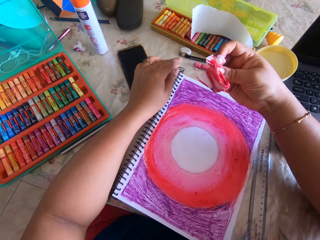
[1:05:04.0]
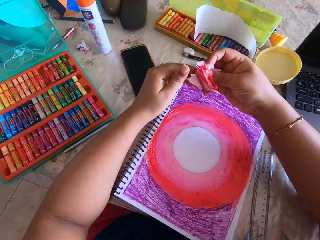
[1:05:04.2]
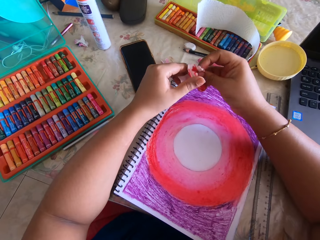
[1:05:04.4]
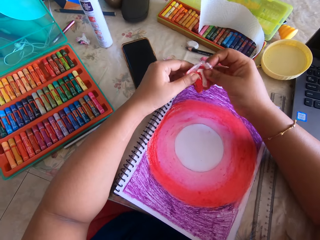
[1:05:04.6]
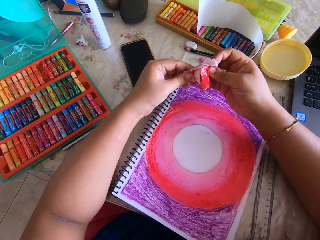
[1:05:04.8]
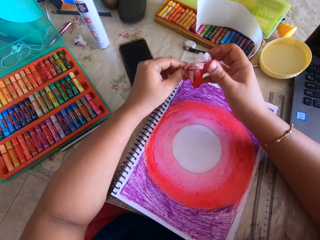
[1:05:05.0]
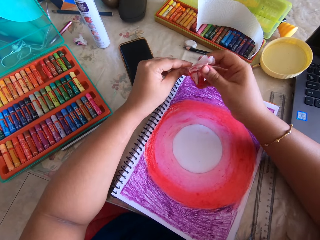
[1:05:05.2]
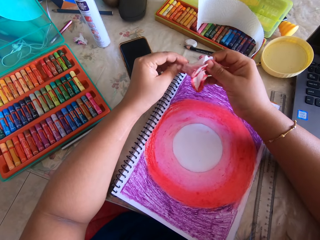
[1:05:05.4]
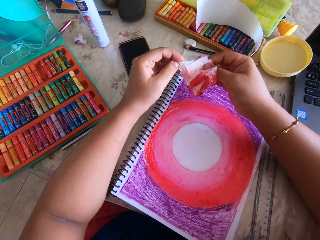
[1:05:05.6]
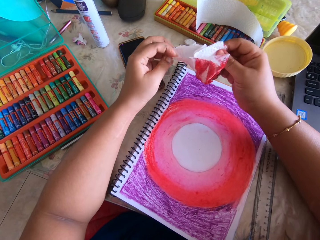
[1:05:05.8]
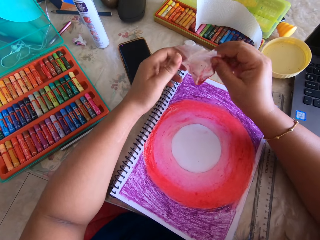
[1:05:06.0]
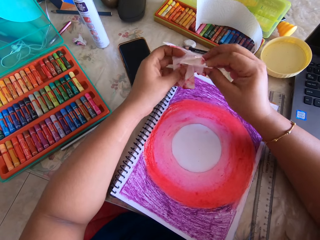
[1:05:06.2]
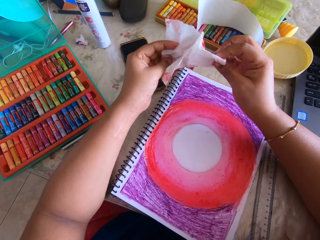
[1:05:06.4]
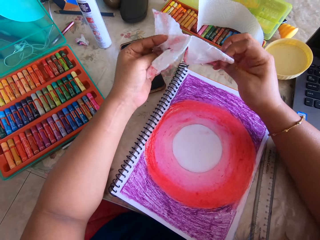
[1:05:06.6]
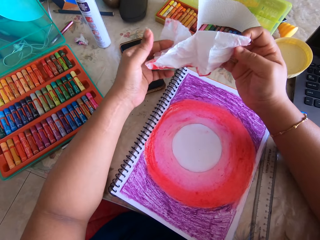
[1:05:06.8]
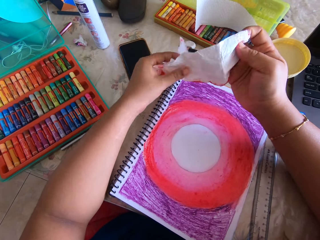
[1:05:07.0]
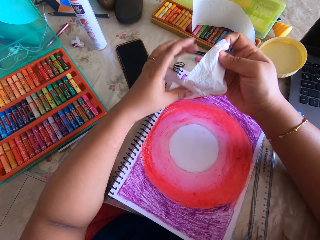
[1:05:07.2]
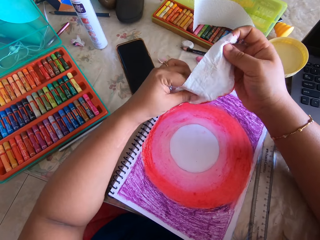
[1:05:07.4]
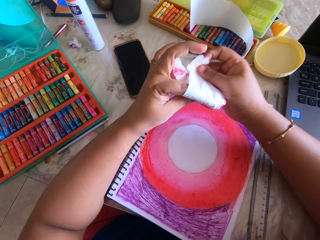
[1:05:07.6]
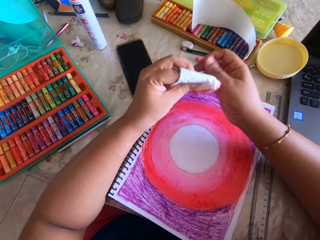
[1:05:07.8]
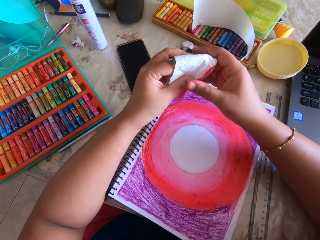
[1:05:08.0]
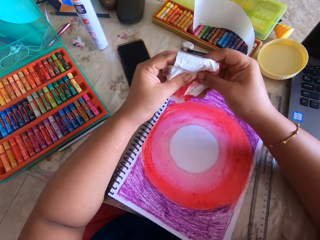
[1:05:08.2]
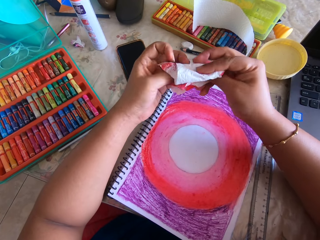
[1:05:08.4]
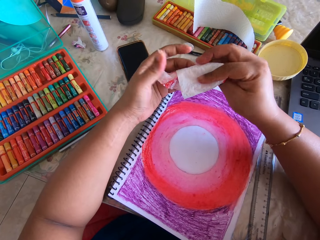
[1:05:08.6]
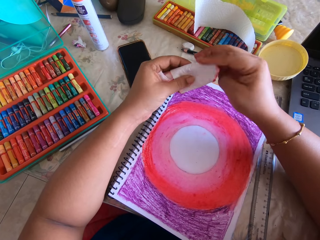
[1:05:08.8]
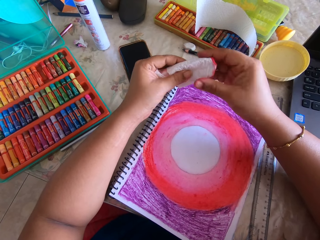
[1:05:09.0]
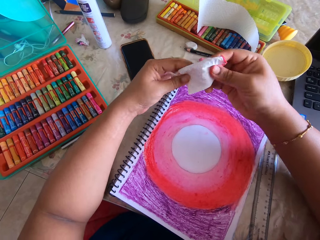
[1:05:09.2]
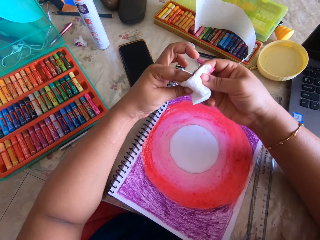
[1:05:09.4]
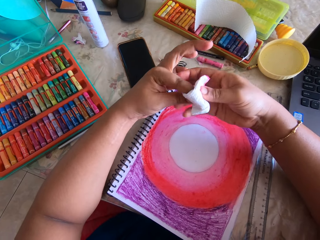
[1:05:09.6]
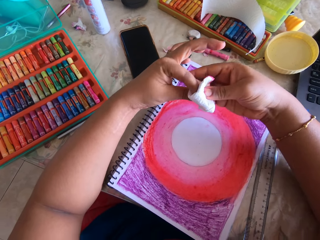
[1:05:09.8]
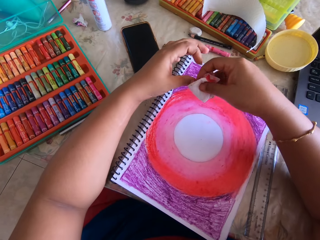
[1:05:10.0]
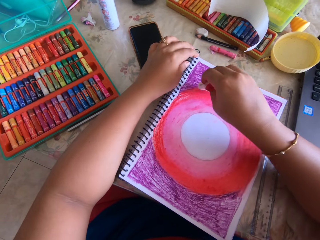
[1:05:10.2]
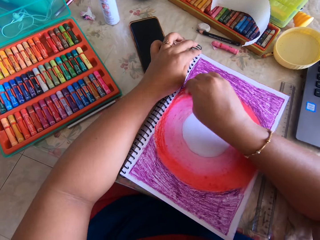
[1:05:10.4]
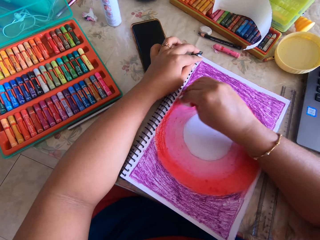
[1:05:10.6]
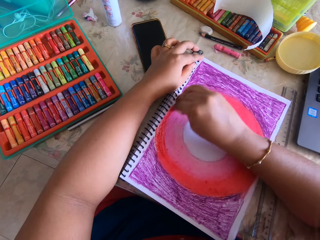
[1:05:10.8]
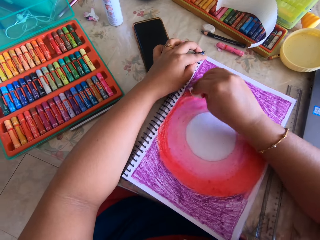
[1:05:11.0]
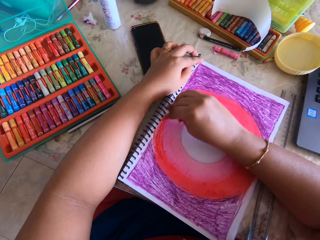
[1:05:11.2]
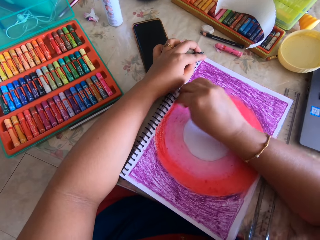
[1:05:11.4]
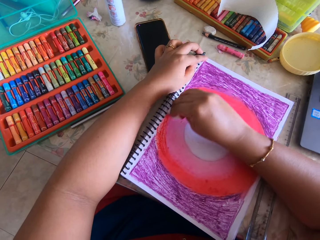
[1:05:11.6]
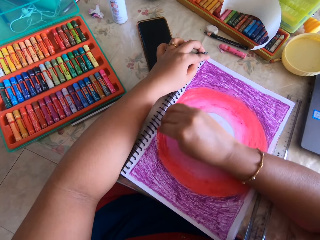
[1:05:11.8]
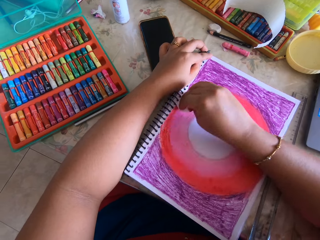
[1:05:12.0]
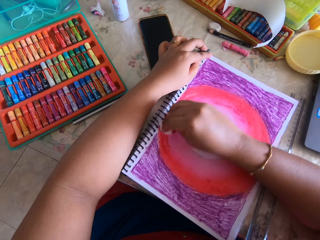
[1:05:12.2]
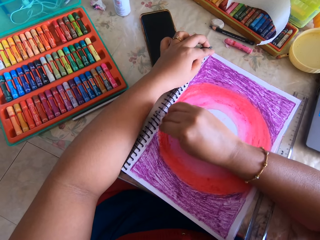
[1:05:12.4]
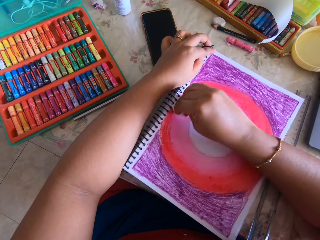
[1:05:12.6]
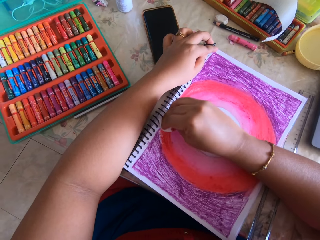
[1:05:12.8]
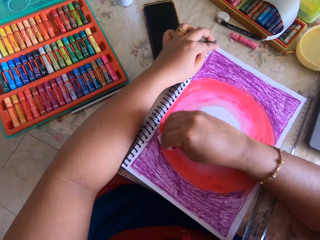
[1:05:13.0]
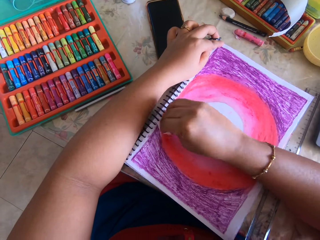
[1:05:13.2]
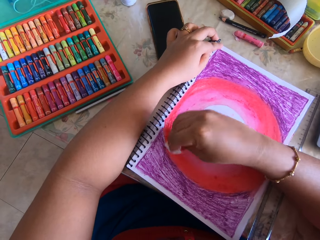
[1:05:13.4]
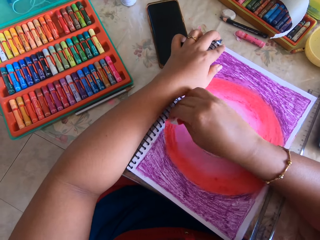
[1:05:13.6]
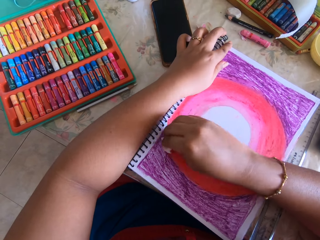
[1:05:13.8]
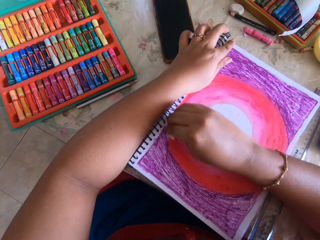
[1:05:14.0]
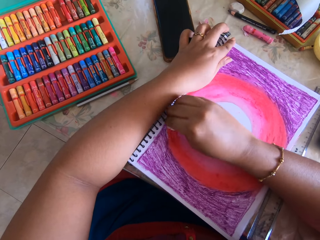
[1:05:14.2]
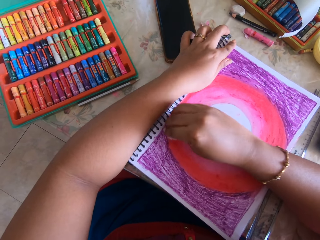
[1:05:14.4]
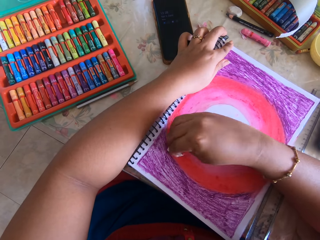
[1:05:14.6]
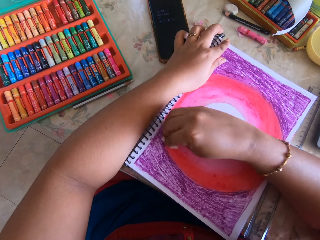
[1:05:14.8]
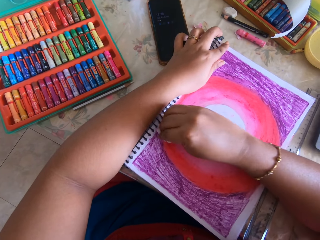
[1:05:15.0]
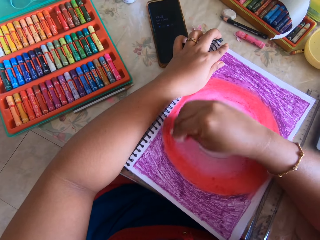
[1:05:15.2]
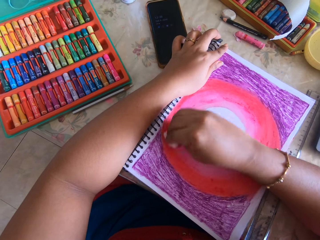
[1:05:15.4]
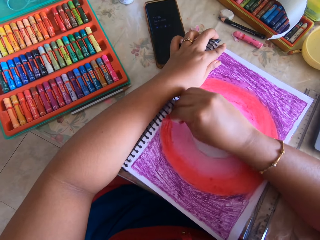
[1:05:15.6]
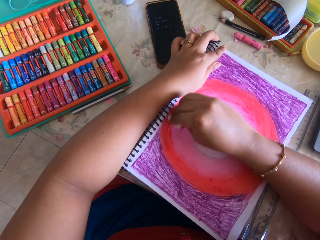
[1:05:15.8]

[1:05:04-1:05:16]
The camera wearer looks at the paper. They unfold the paper. They raise a hand up. They fold the paper. They polish paint on a drawing.

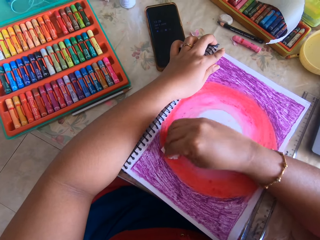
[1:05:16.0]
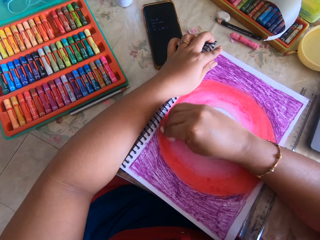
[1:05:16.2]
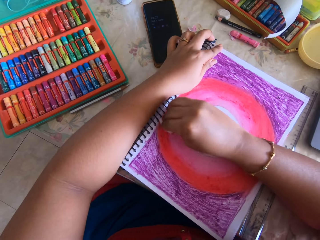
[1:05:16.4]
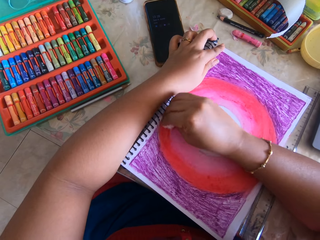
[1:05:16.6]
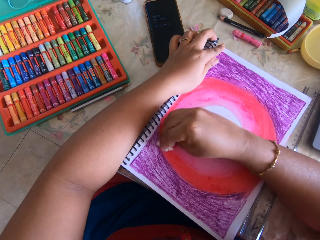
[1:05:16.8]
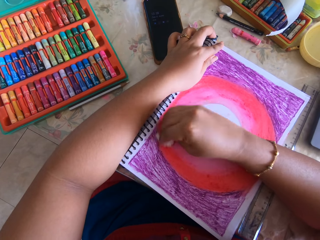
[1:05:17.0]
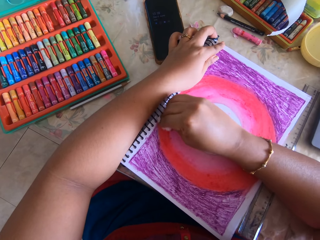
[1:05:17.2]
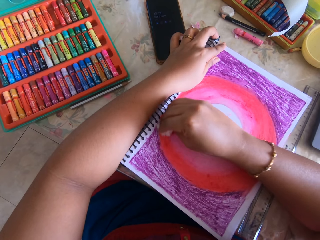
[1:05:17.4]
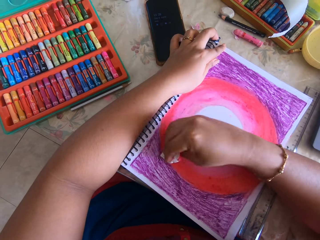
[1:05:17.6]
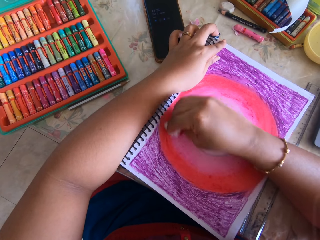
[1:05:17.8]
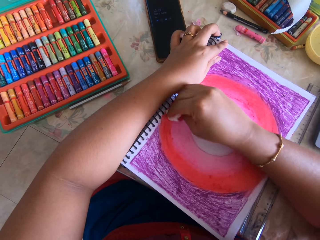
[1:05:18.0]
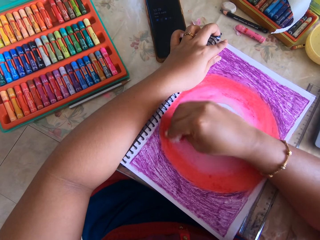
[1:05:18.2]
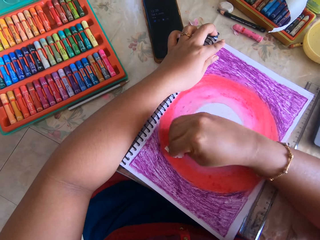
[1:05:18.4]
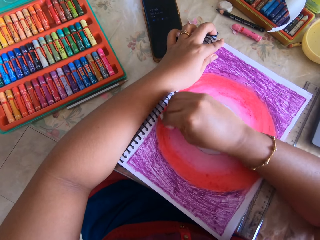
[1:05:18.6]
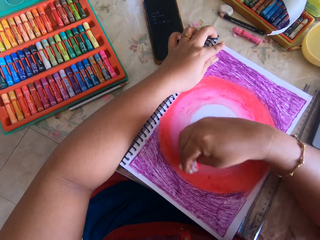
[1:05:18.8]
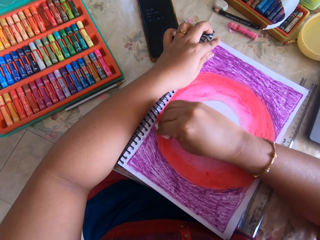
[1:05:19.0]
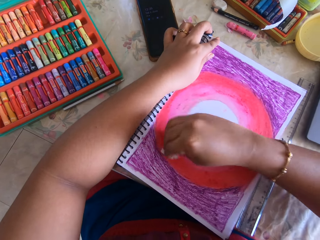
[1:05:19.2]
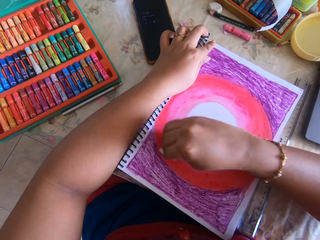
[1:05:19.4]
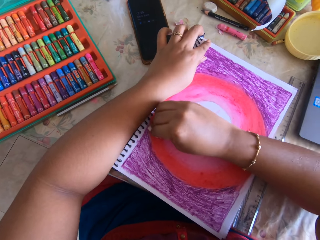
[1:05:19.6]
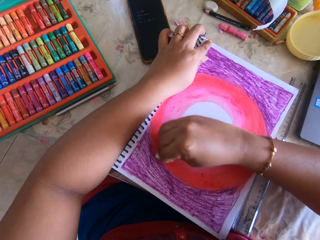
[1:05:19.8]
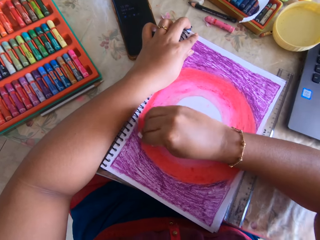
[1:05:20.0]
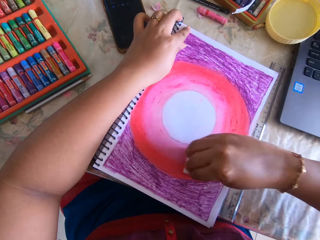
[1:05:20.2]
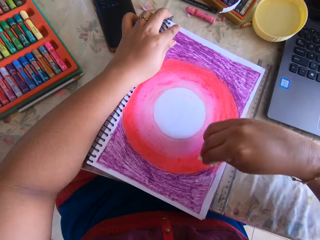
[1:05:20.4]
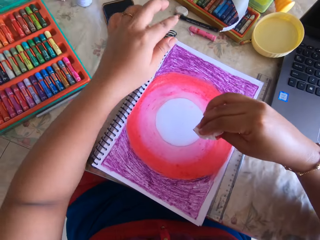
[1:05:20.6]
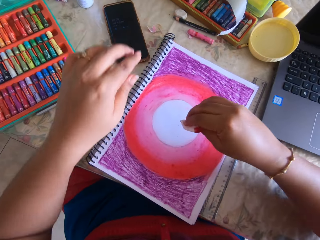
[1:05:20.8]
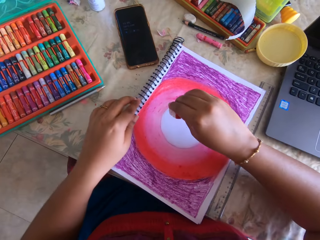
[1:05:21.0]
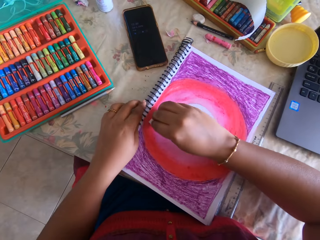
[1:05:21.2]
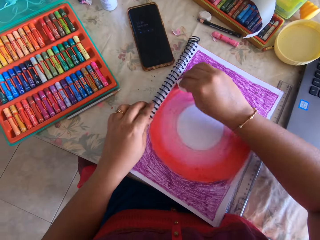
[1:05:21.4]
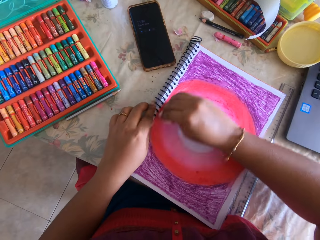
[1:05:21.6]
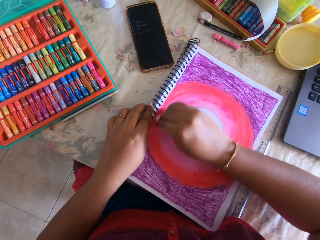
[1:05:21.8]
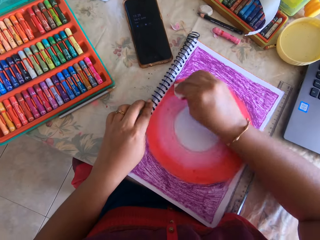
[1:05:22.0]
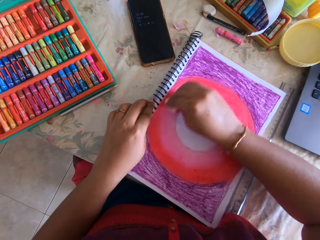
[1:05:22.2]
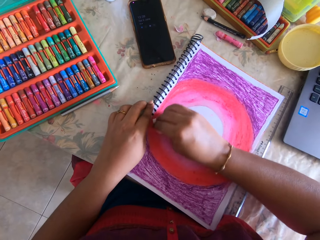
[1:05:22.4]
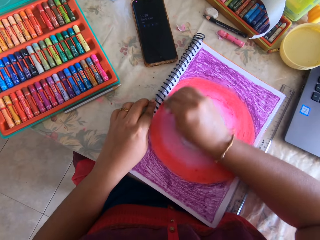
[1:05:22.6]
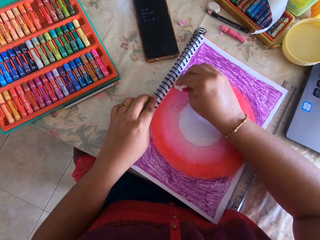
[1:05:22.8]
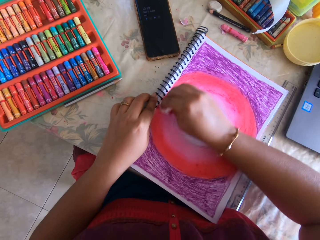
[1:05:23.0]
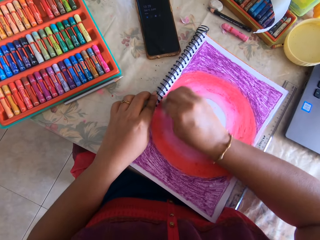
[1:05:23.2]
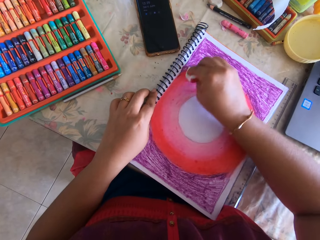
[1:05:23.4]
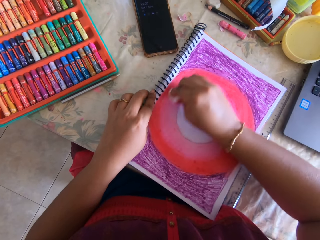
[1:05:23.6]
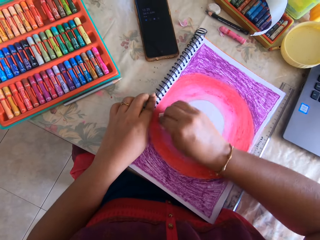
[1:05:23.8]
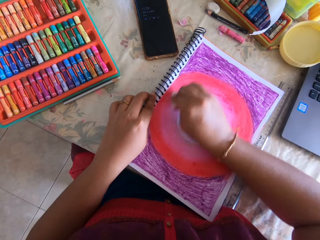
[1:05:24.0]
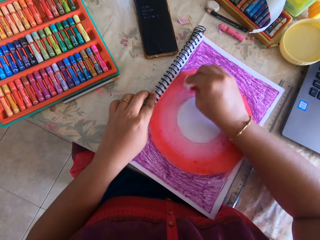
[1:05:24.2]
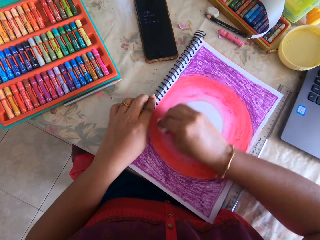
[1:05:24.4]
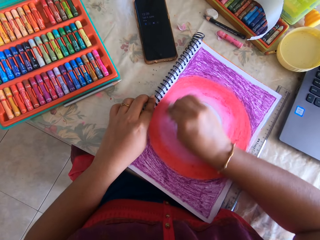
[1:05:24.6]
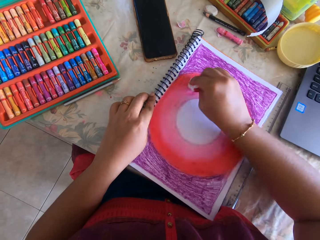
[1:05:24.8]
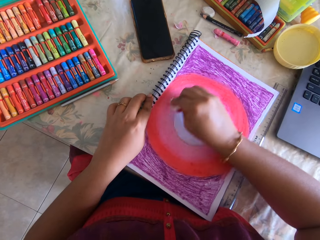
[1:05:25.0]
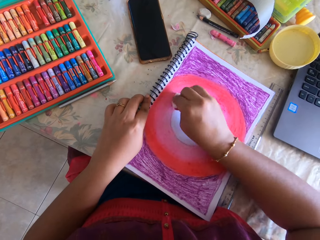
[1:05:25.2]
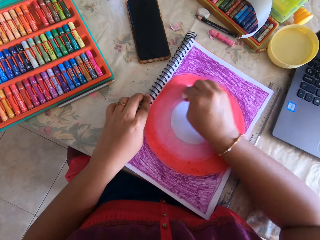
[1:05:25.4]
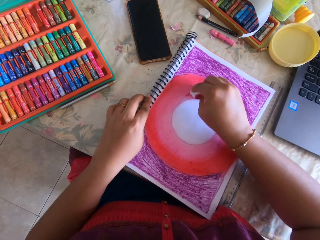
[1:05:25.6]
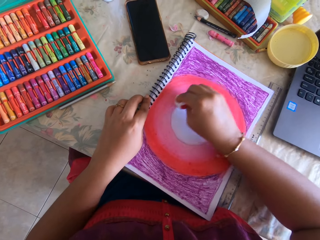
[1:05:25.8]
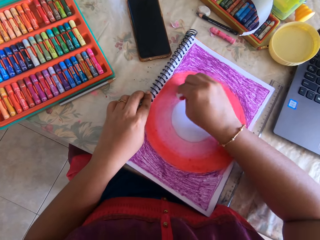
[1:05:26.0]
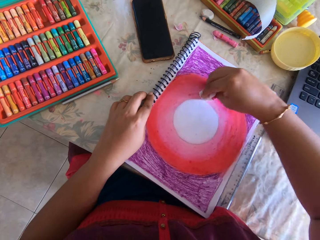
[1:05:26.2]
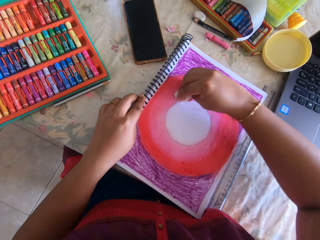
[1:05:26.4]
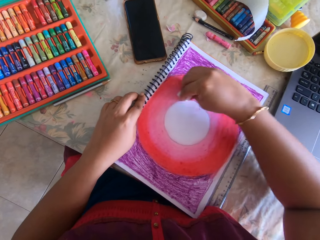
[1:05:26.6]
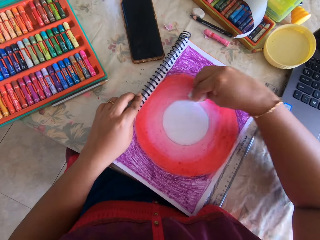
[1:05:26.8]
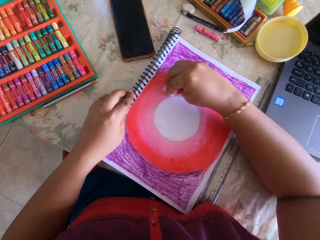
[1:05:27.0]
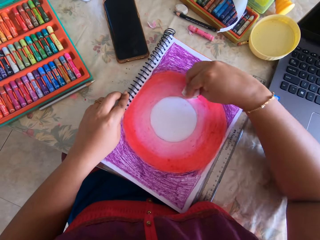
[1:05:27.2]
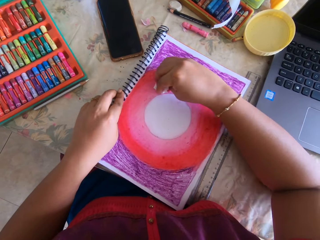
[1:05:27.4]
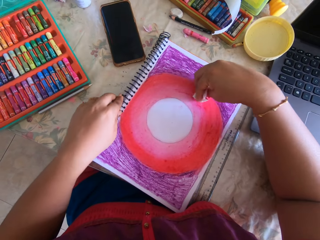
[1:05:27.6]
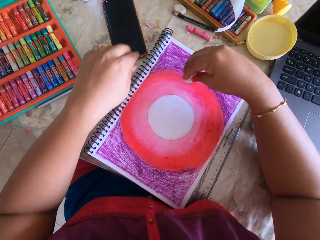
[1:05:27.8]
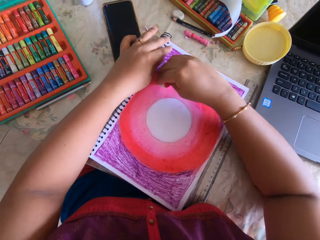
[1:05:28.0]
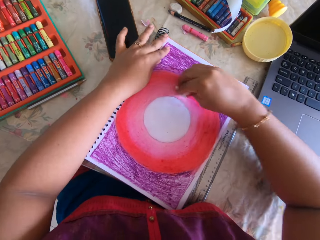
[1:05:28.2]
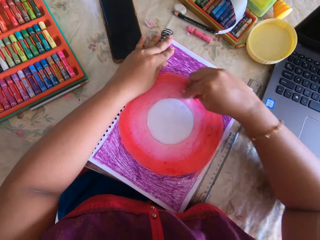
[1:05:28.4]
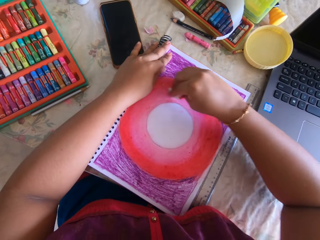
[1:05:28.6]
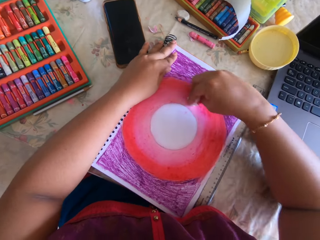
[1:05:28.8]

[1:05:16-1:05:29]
The camera wearer touches the book.
